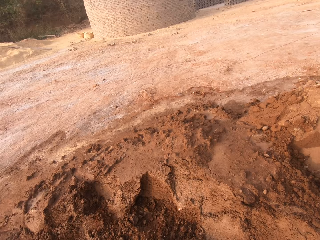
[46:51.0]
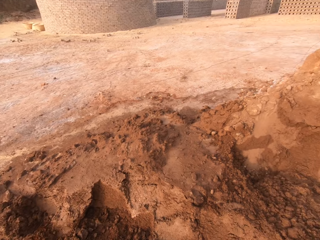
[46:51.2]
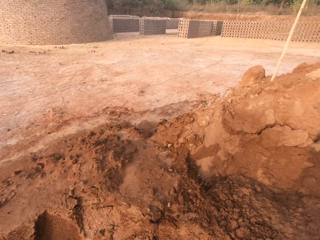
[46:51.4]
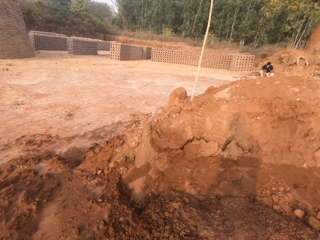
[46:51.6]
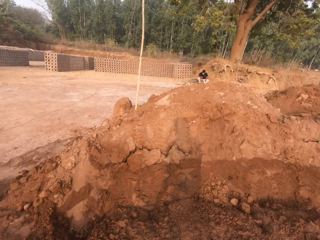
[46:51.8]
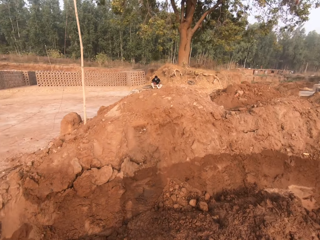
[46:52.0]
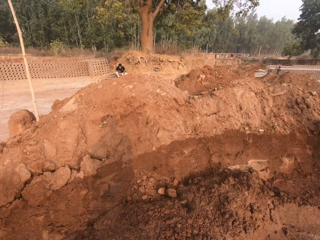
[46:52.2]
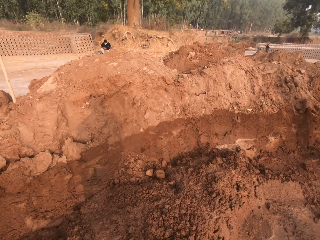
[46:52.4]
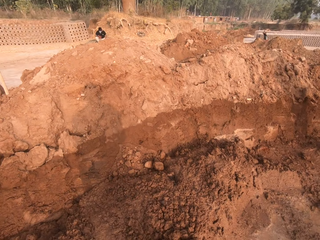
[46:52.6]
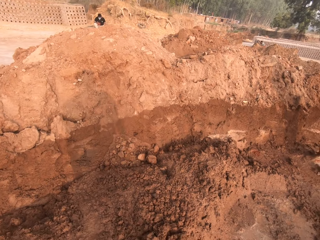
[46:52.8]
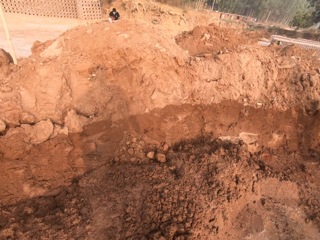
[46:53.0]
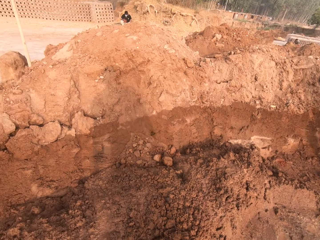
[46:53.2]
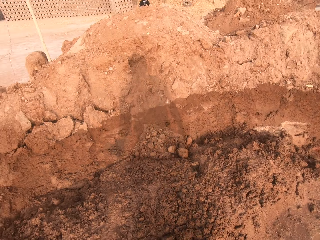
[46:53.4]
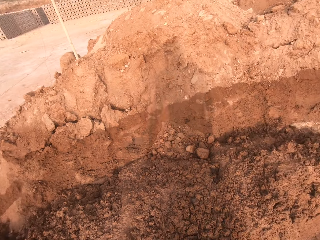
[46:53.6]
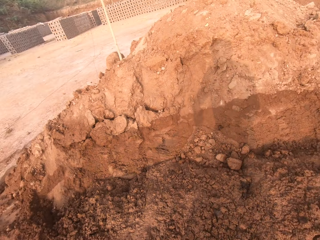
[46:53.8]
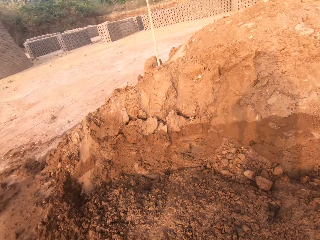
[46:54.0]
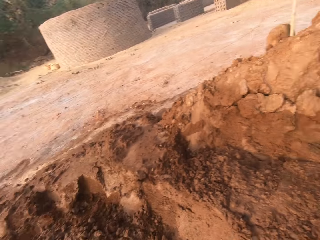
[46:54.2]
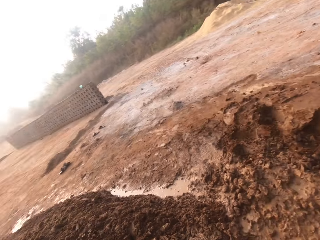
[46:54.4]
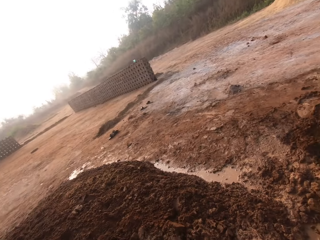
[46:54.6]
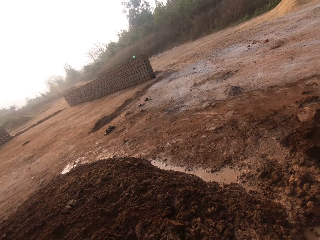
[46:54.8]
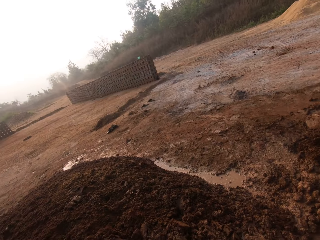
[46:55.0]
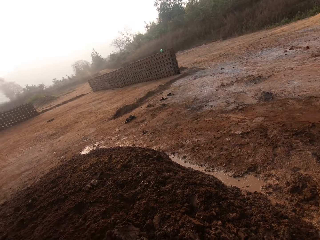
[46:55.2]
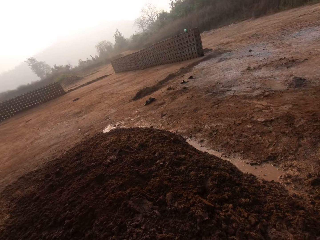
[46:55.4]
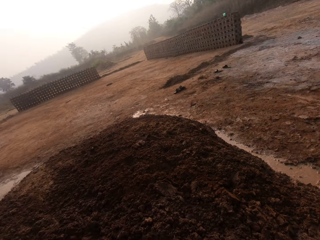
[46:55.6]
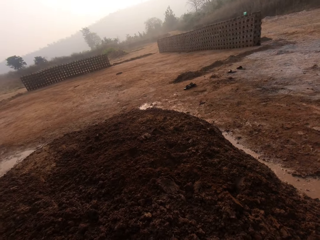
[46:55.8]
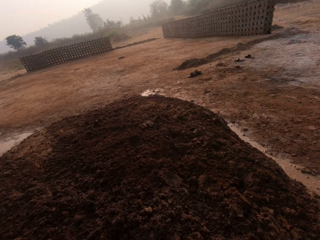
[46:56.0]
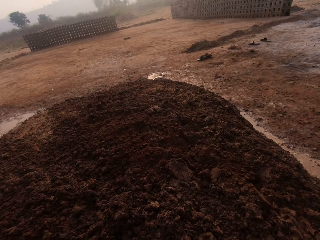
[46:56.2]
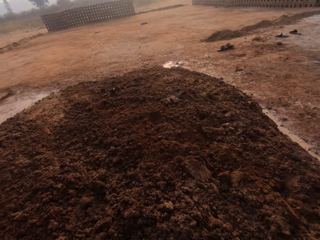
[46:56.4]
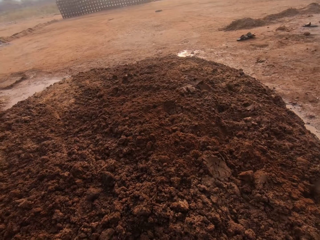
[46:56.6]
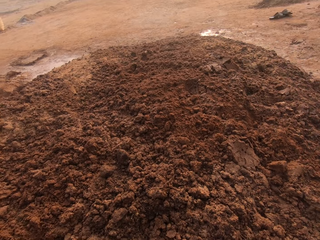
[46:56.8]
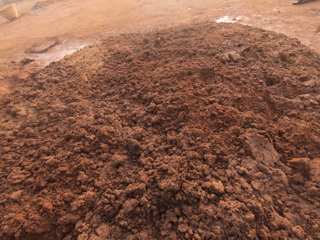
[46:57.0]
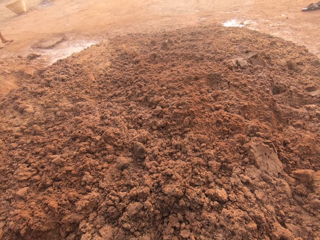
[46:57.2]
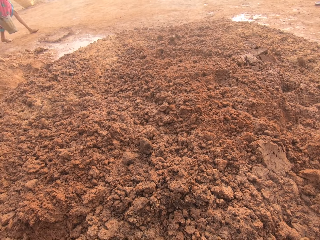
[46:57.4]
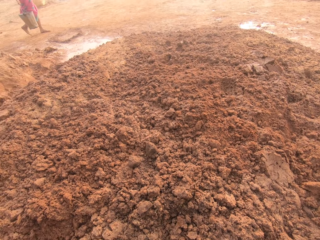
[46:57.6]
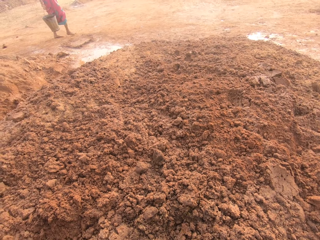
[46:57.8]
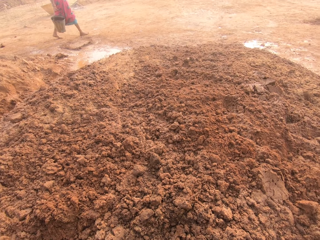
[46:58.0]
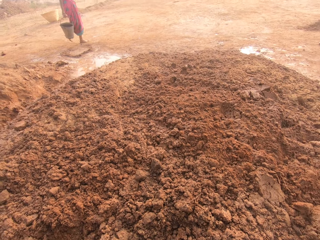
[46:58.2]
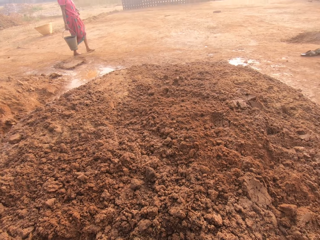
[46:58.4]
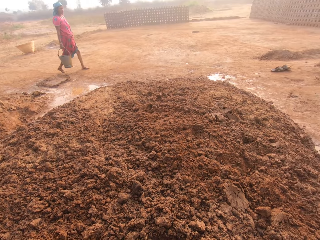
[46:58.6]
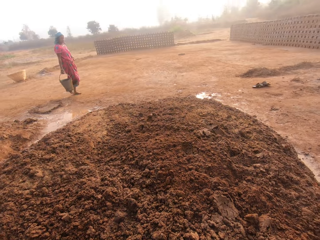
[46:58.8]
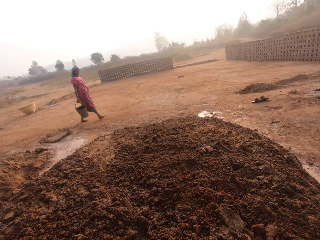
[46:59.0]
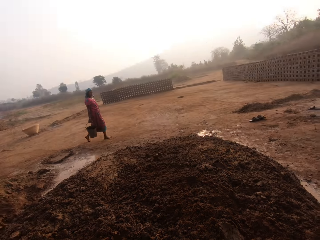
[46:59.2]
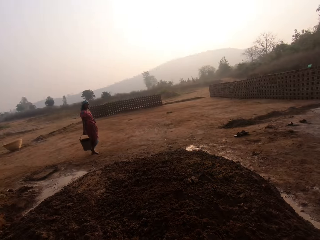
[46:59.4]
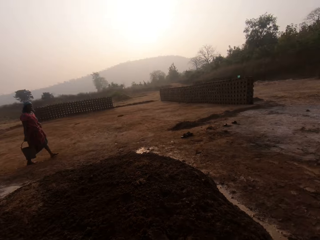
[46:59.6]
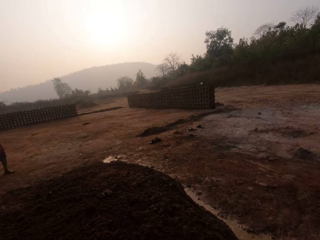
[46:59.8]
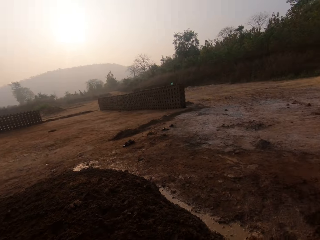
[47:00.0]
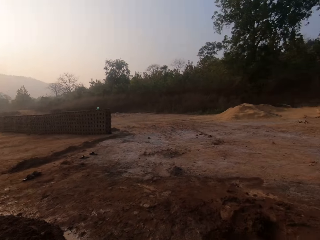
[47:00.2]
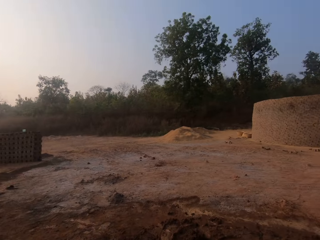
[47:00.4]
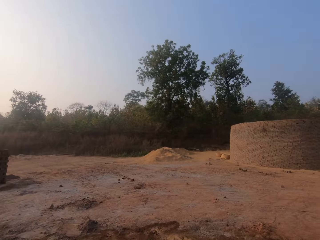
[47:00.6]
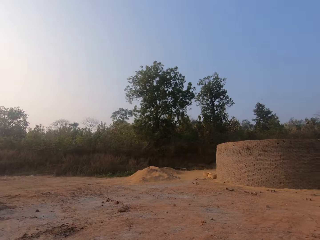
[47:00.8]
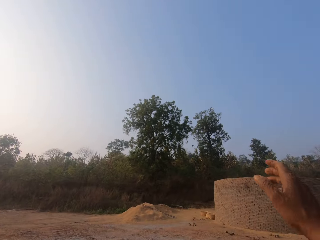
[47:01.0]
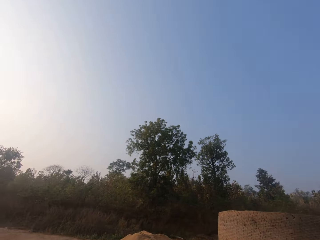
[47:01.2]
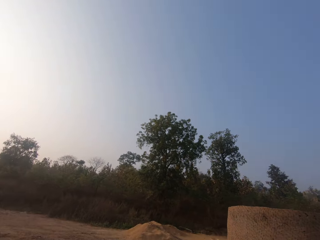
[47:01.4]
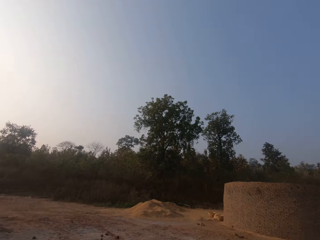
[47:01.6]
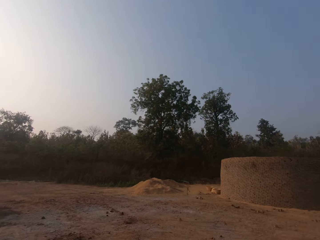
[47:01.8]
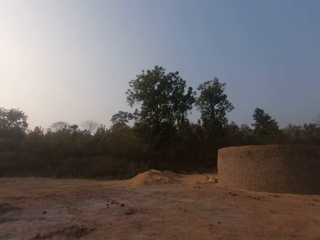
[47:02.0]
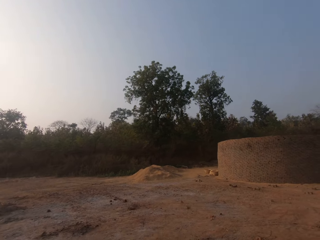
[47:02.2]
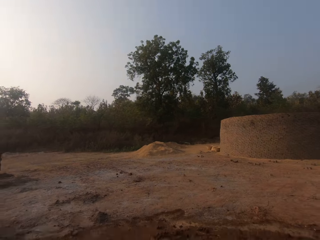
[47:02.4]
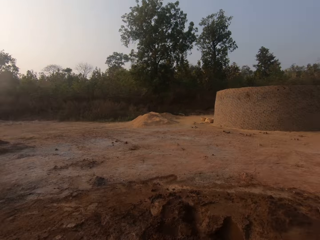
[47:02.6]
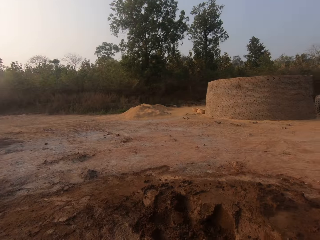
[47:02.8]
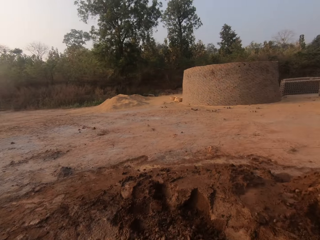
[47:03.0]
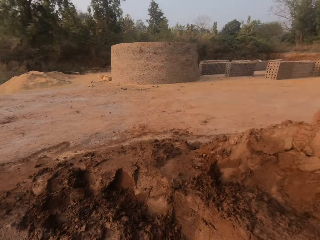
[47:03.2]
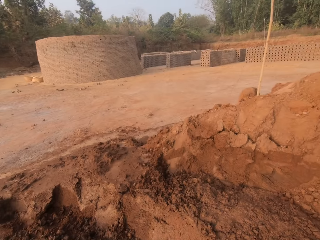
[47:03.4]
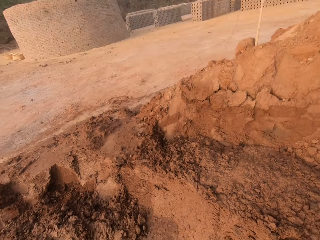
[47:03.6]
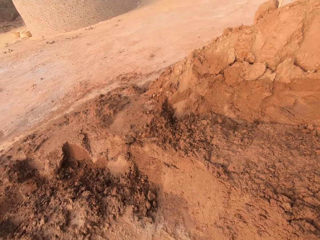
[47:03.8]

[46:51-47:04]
The woman carries the bucket with her right hand. The camera wearer throws a weed or stone on the floor with his right hand.

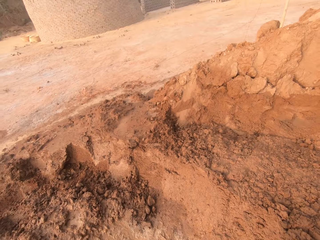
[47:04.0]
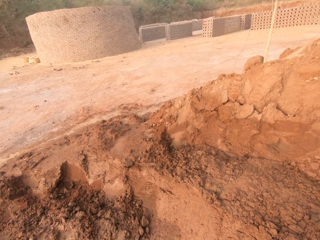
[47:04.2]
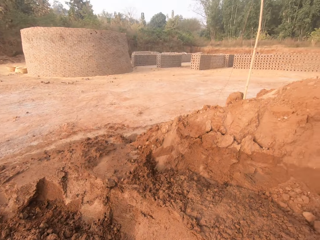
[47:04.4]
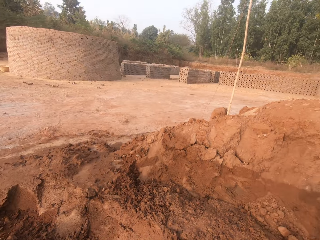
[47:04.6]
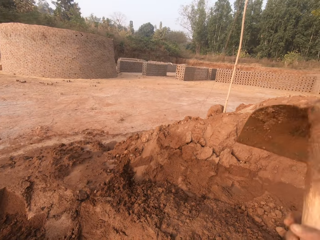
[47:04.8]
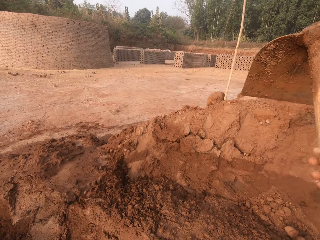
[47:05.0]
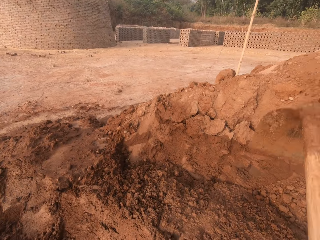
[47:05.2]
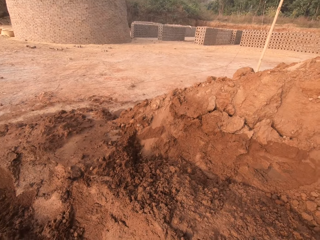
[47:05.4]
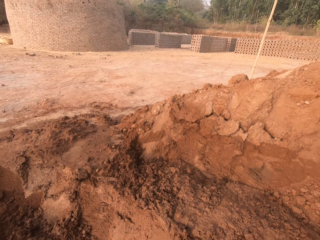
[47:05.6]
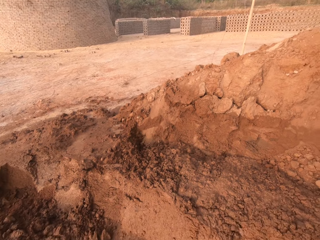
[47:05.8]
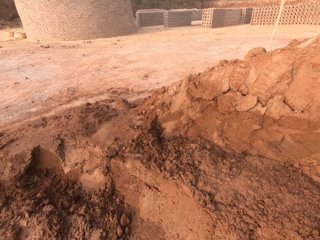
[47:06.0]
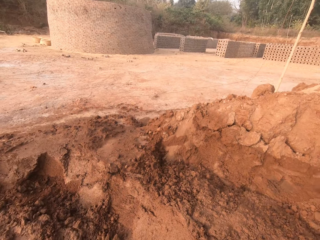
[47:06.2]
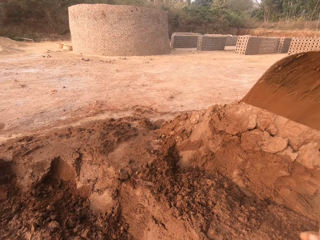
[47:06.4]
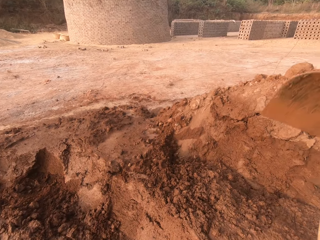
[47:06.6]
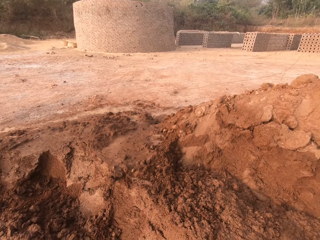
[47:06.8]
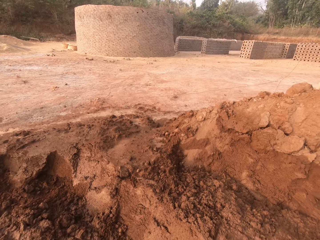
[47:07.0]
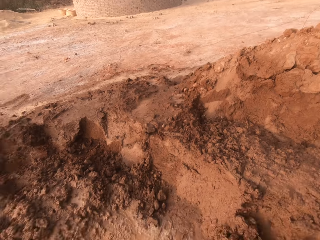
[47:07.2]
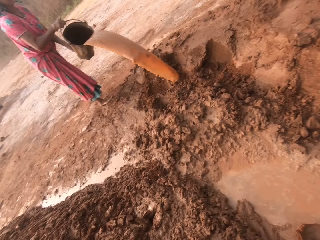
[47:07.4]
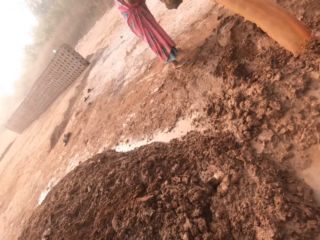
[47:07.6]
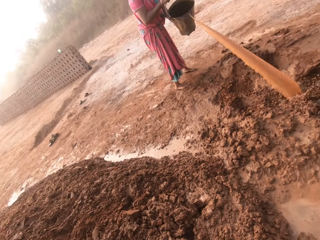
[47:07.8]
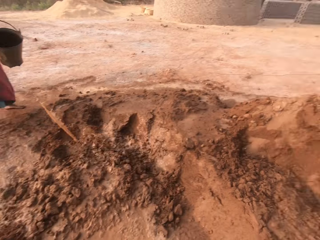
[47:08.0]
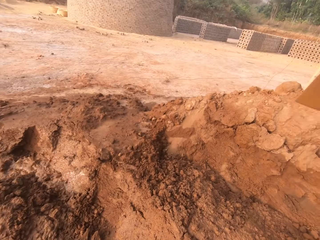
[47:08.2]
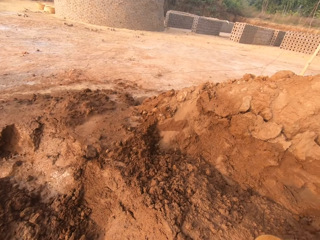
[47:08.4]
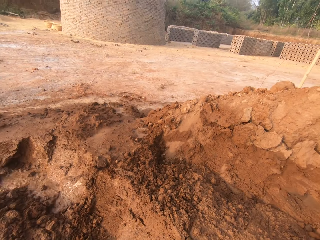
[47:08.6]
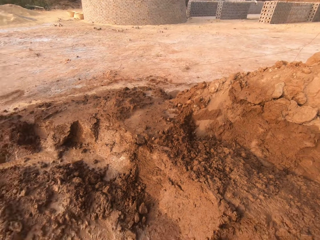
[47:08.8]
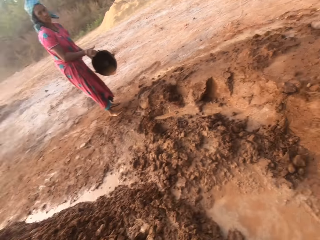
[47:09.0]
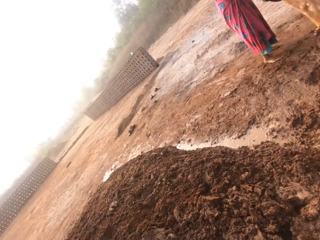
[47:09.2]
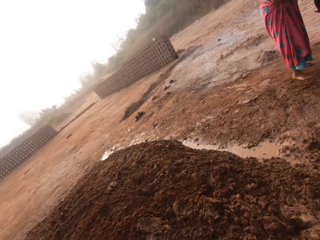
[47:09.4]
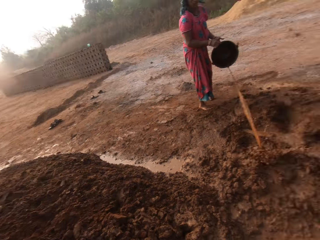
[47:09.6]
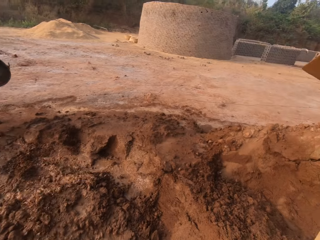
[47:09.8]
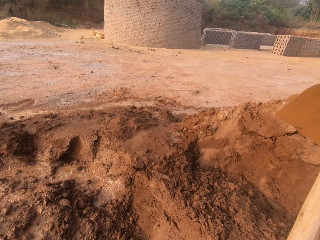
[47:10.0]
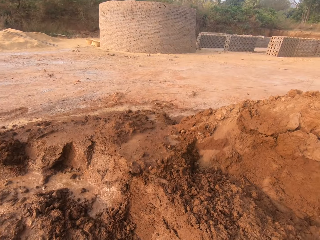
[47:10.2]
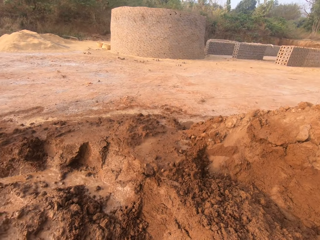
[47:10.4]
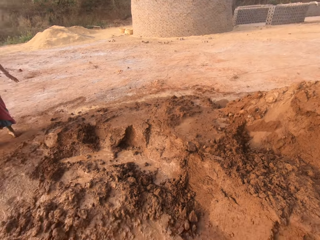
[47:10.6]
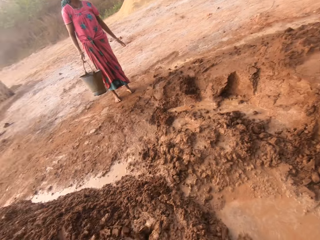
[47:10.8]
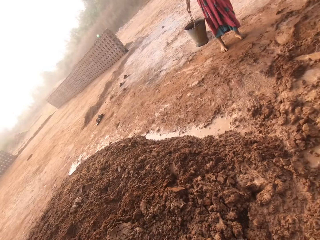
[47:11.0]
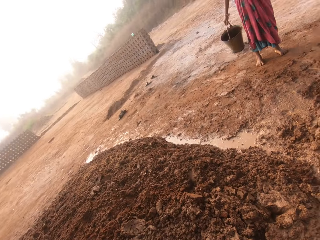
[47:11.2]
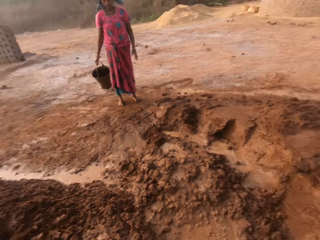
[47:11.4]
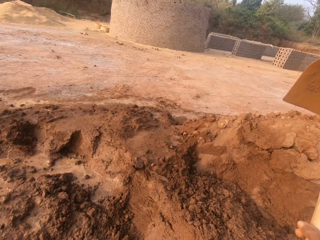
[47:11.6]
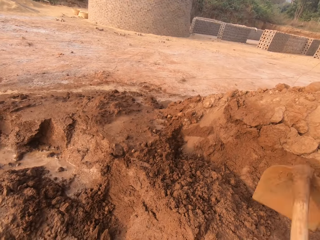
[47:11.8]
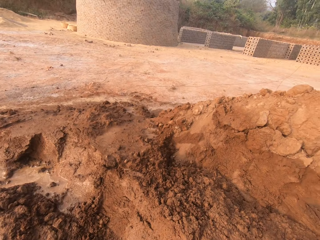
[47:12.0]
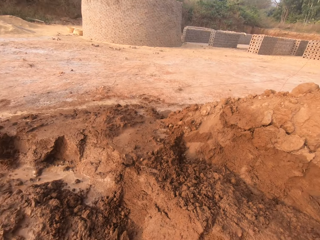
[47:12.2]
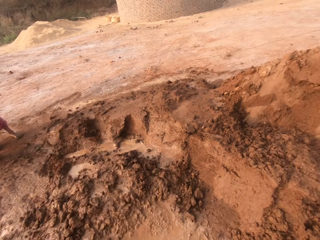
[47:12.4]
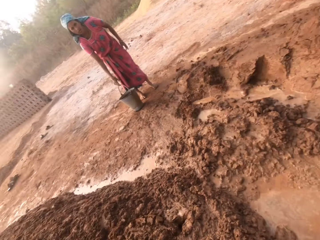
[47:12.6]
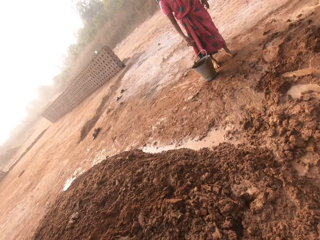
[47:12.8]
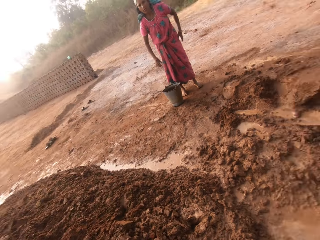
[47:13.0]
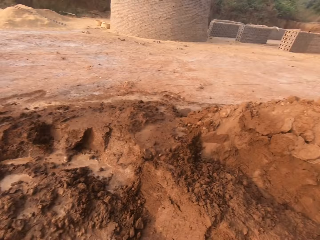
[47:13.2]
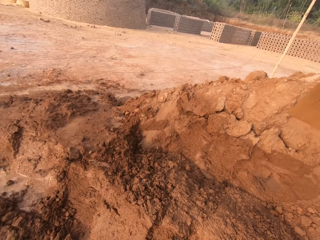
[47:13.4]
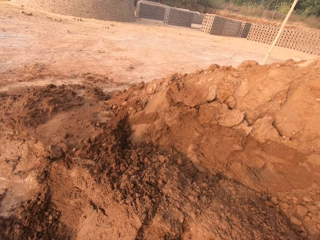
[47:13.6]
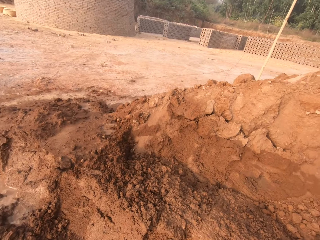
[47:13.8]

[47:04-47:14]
The camera wearer digs the clay with the hoe in both hands. The woman pours water from the bucket in her hands into the clay. The camera wearer digs the clay with the hoe in both hands. The woman holds the bucket with her right hand and drops the bucket on the floor with her right hand. The camera wearer digs the clay with the hoe in both hands.
